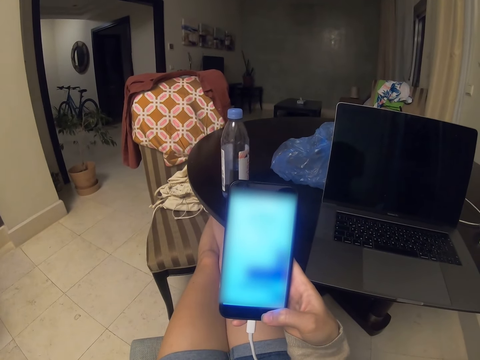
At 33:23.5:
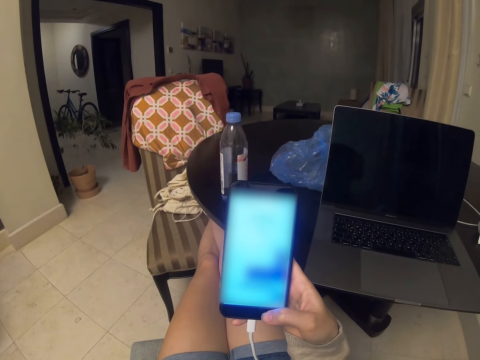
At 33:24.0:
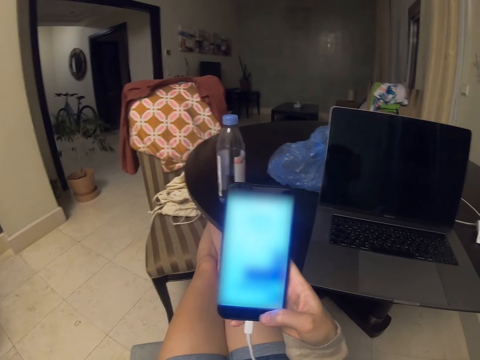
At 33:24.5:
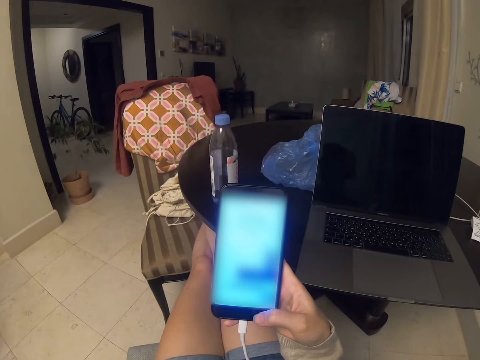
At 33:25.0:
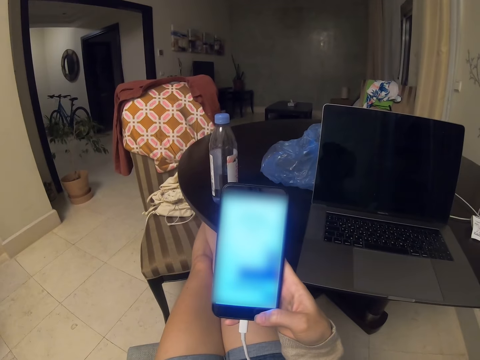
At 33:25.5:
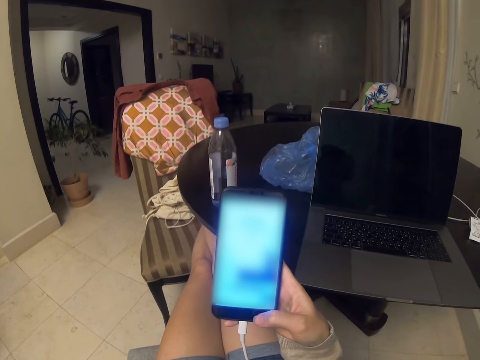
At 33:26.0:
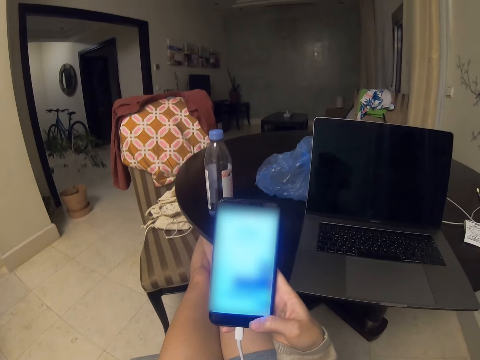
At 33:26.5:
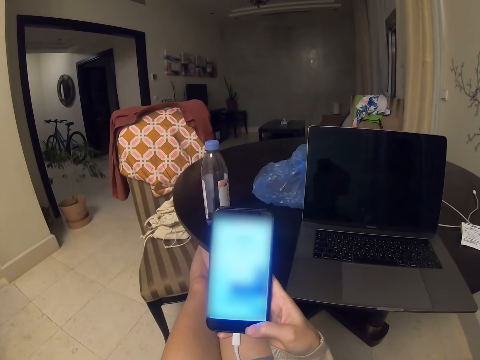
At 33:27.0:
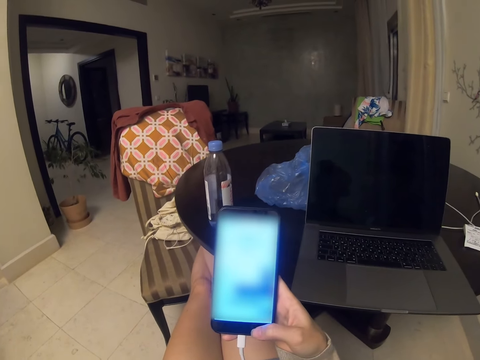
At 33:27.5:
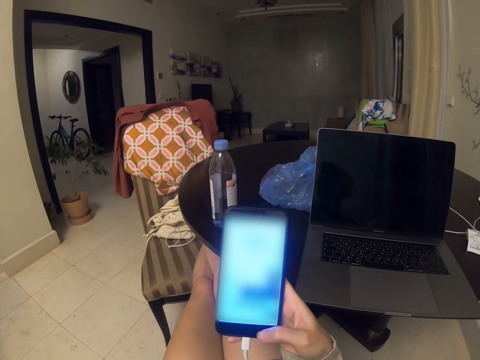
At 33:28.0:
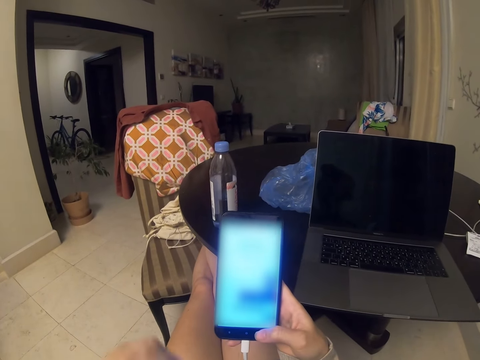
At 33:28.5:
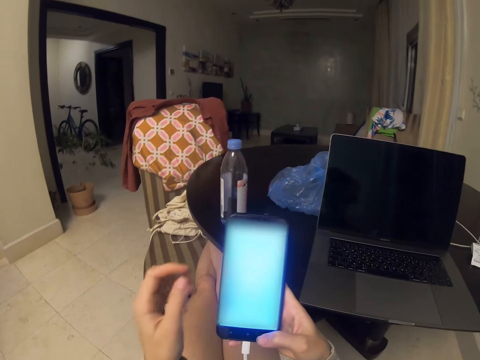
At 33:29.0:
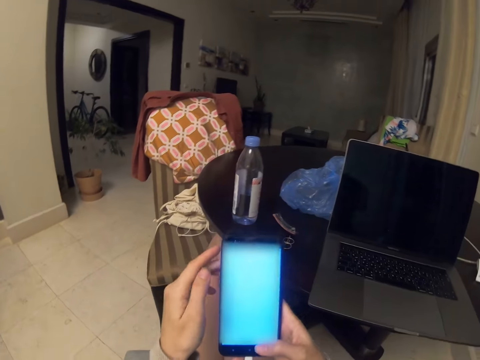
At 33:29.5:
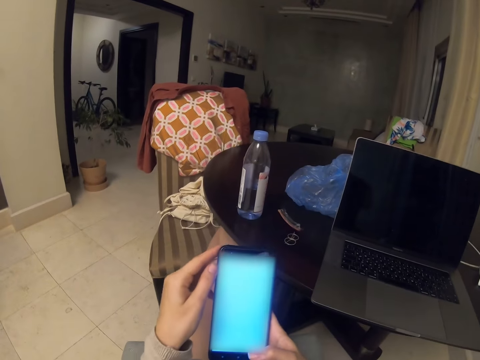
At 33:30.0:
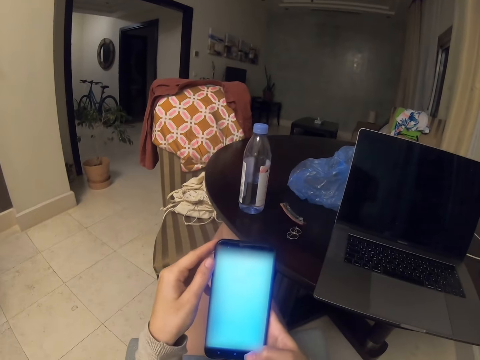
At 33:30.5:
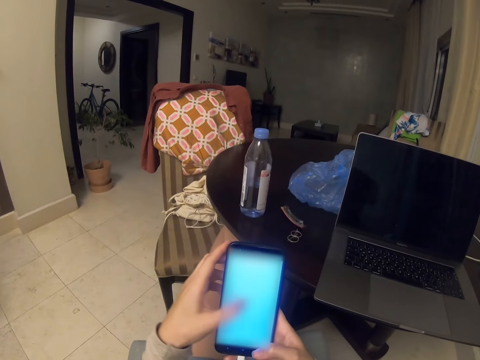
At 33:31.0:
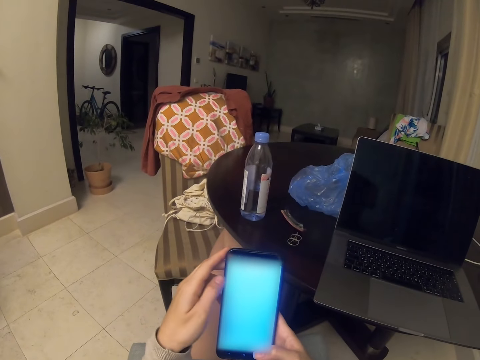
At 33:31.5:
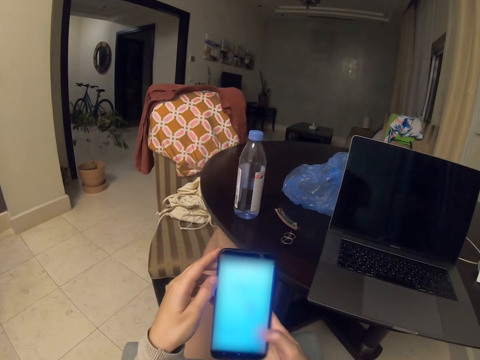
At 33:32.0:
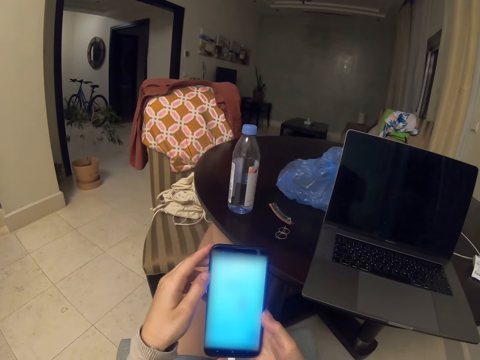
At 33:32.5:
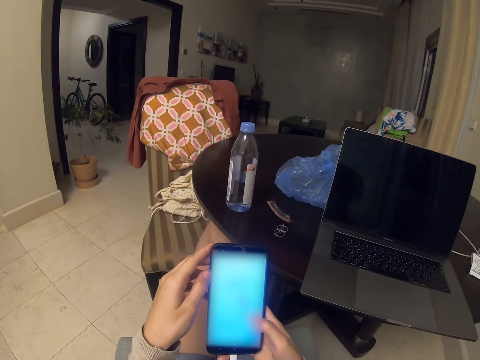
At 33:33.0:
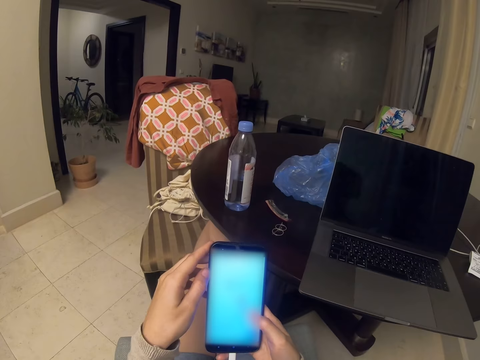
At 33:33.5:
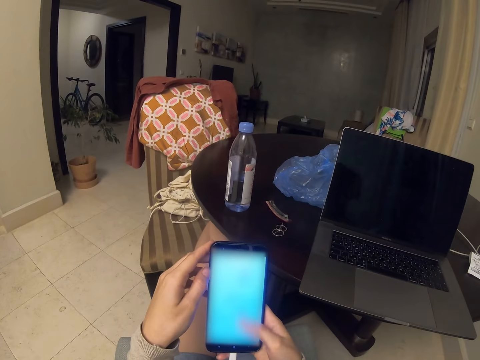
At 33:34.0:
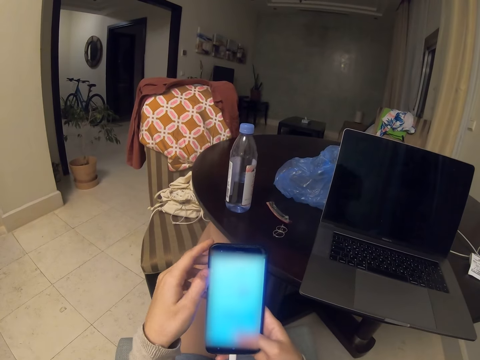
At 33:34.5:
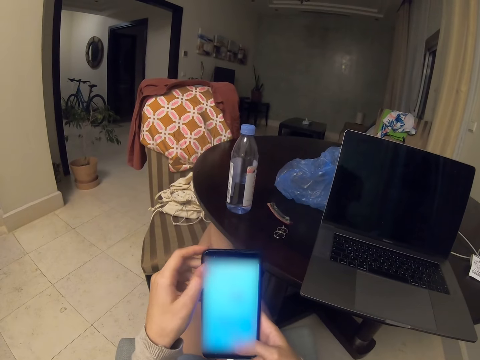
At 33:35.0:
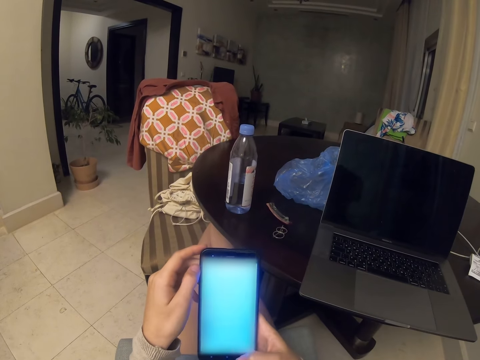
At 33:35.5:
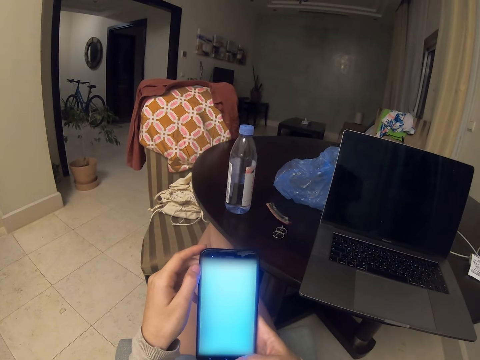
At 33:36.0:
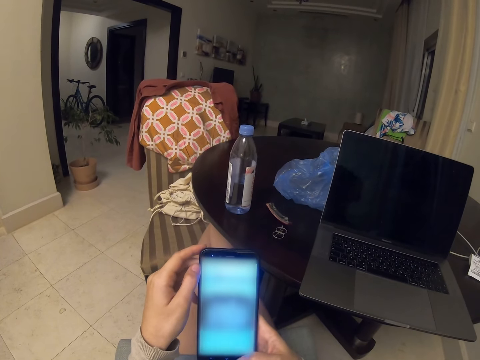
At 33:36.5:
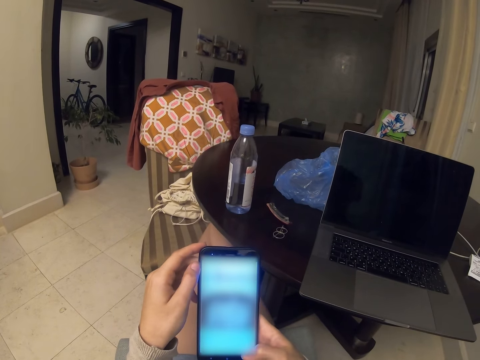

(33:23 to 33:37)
The camera wearer operates the phone. They hold the phone with both hands. They tap the phone with the left hand. They tap the phone with the right hand.

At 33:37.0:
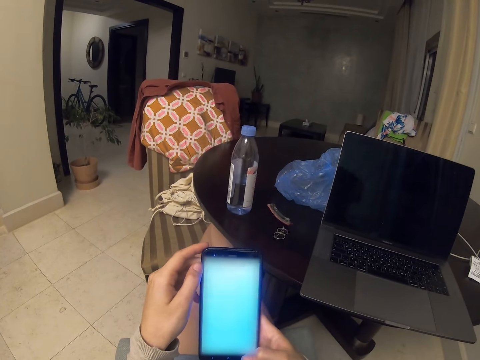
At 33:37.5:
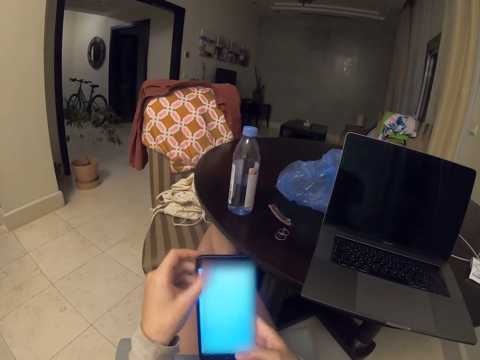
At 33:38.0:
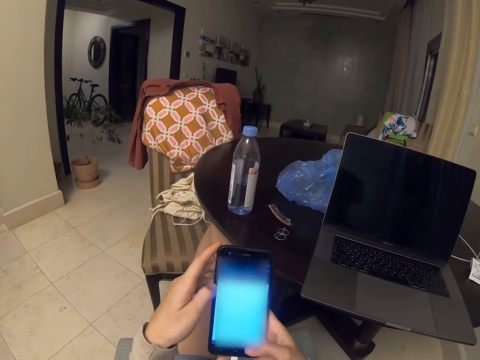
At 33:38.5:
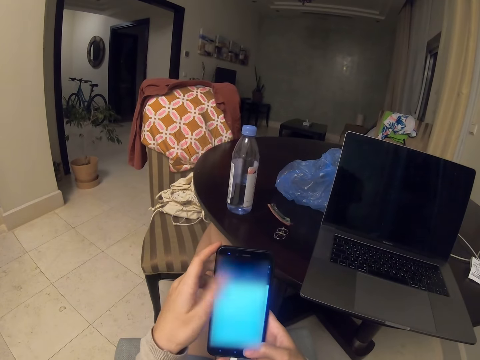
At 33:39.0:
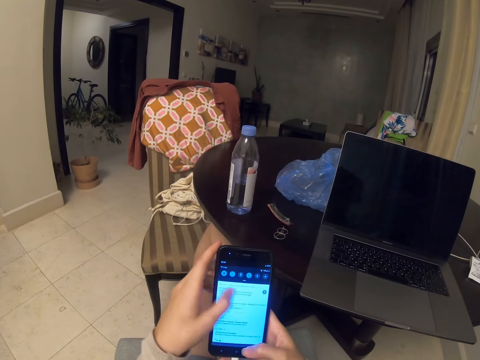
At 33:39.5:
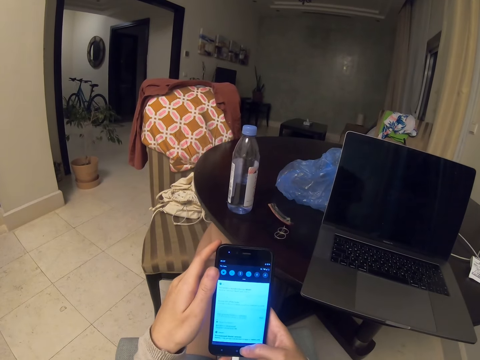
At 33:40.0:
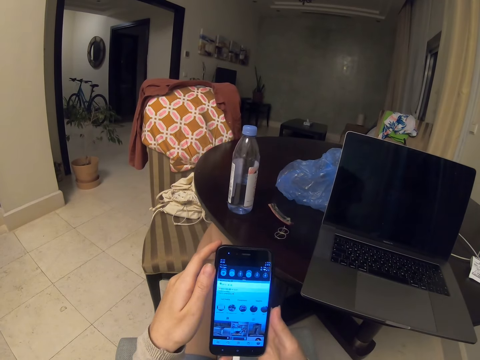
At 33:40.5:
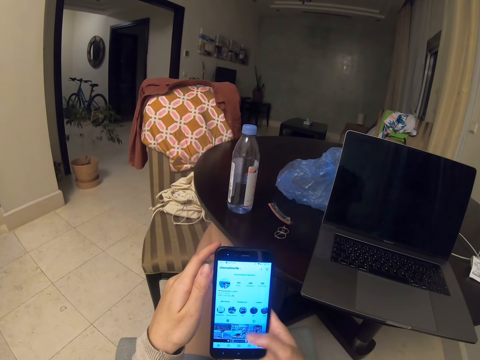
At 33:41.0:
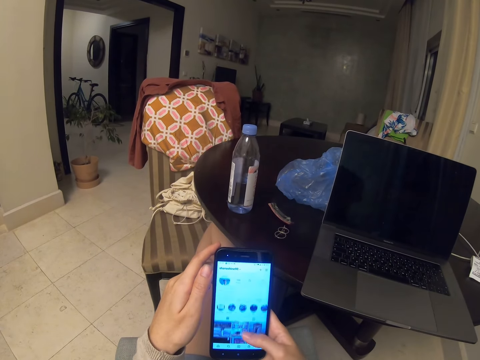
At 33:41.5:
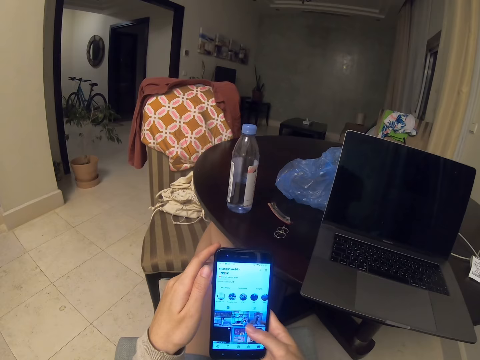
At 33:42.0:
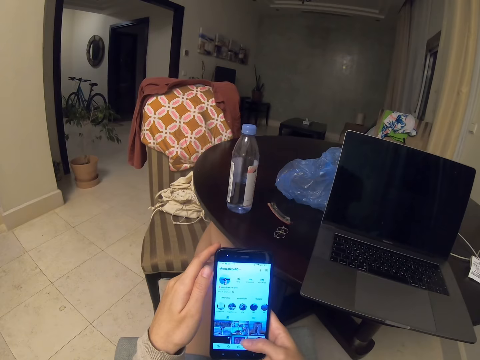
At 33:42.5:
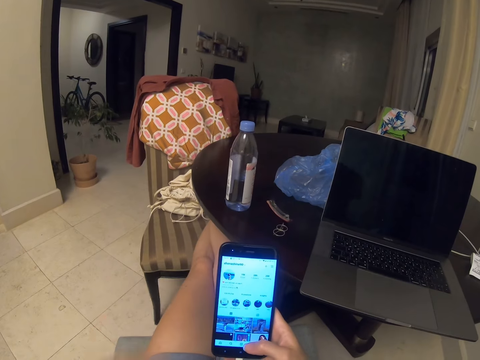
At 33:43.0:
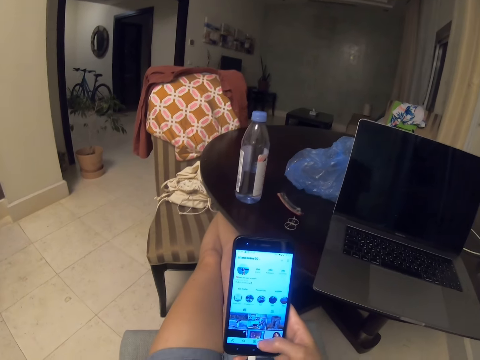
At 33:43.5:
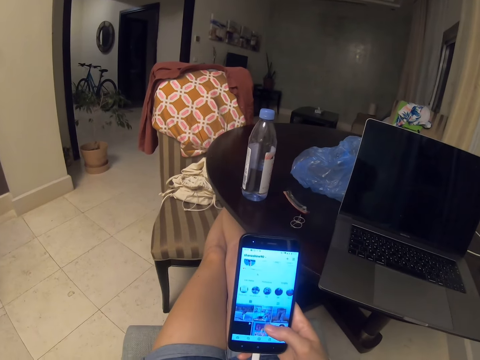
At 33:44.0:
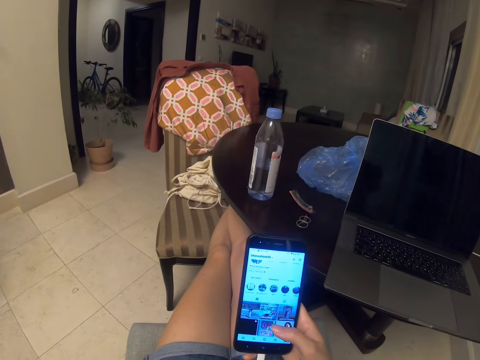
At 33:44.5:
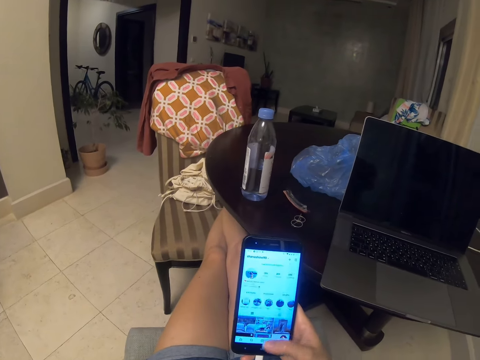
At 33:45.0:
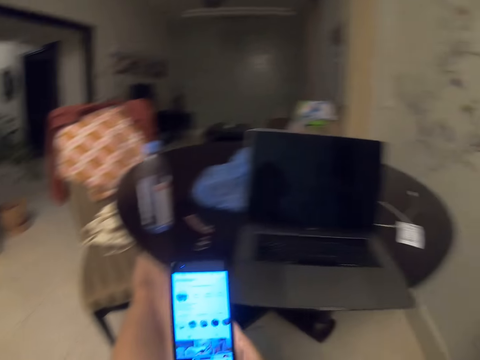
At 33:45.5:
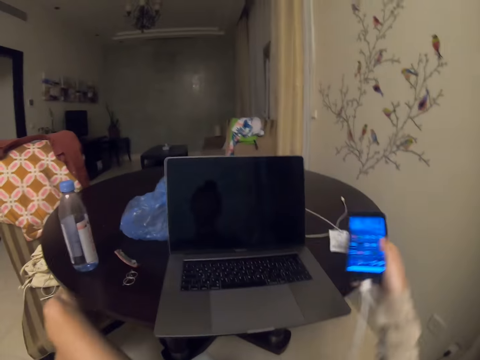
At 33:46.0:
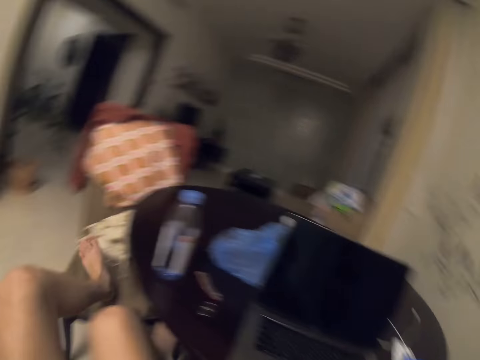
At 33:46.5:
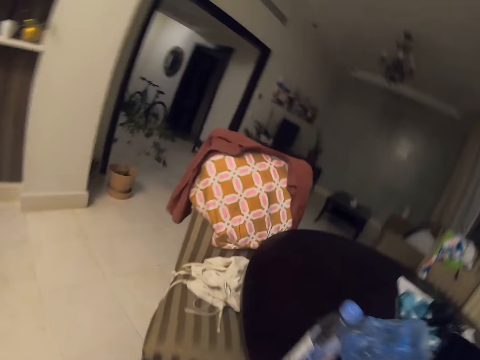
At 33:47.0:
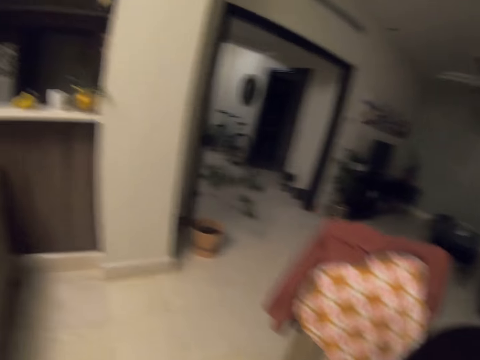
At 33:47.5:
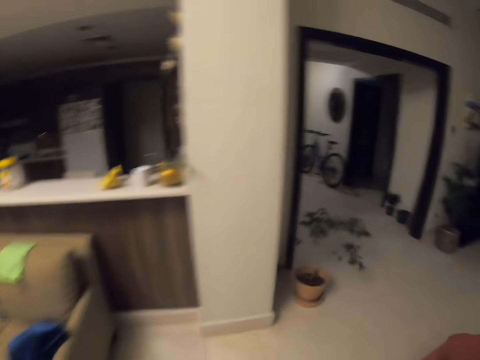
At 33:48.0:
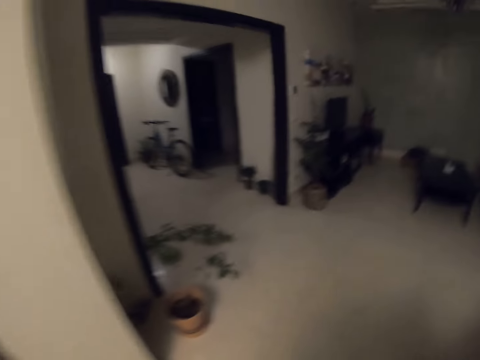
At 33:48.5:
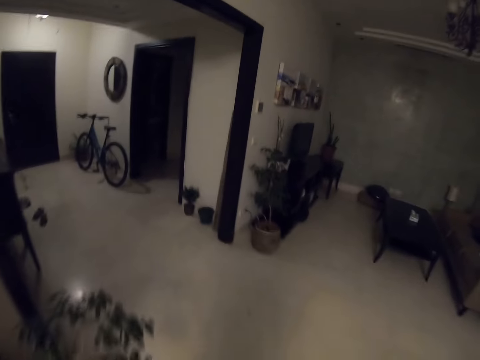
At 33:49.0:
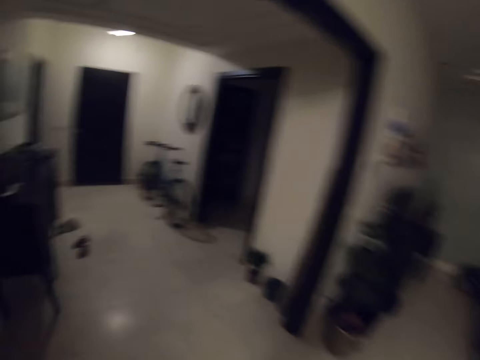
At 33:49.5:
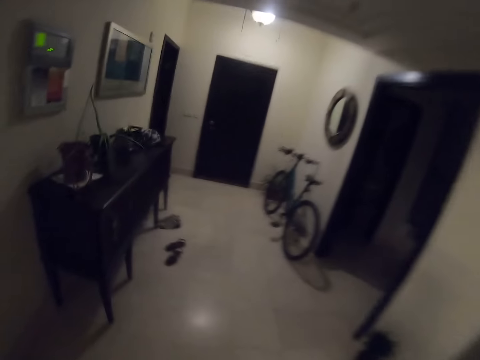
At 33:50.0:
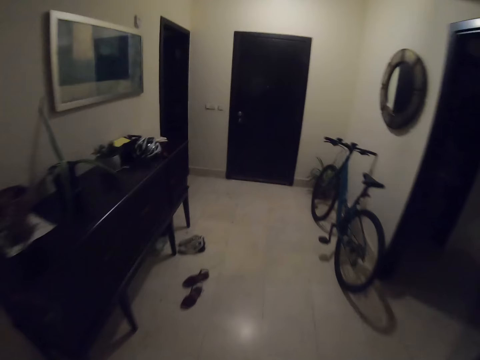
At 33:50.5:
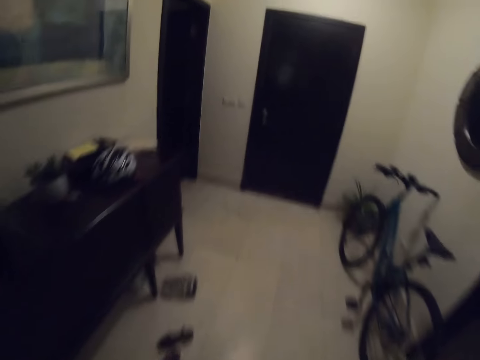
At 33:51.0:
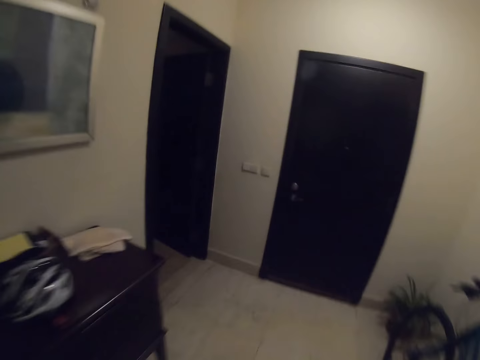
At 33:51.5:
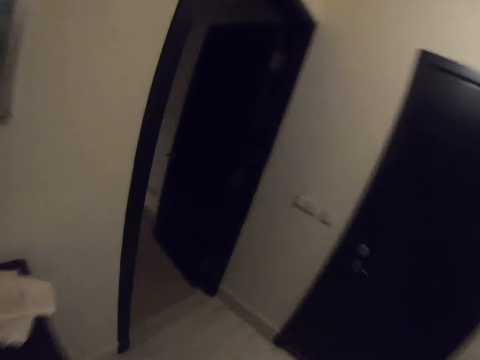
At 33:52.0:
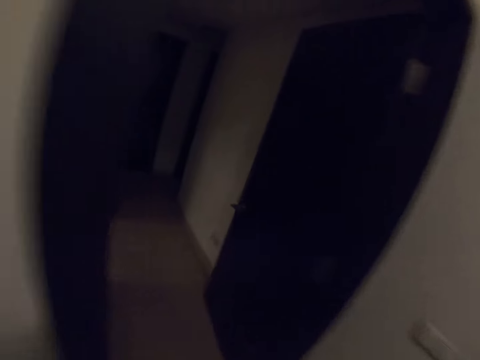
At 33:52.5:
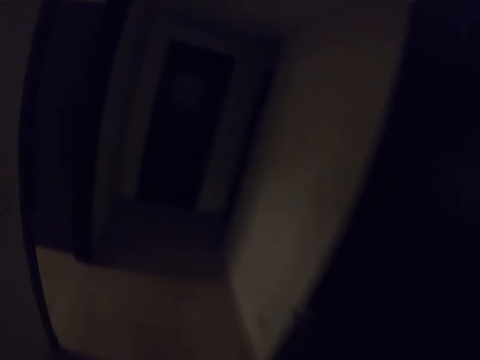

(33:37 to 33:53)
The camera wearer scrolls the phone with the left hand. They scroll the phone with the right hand. They move the left hand. They scroll the phone with the right hand. They drop the phone on the table. They walk to the laundry room.
